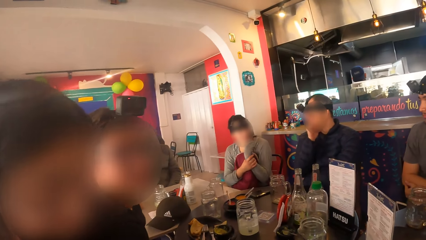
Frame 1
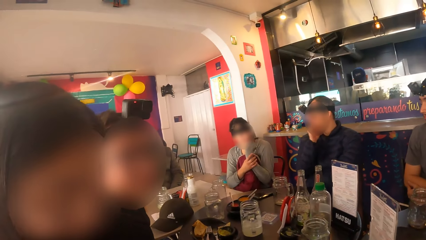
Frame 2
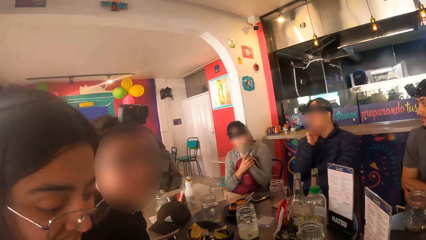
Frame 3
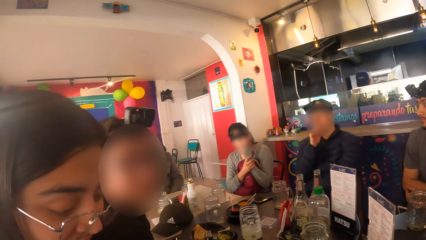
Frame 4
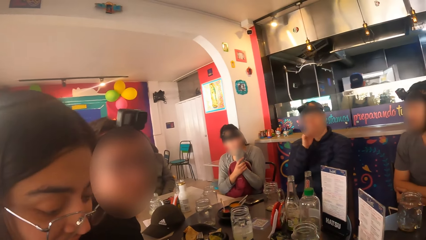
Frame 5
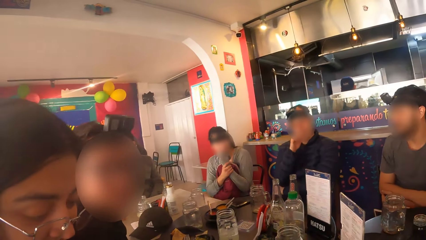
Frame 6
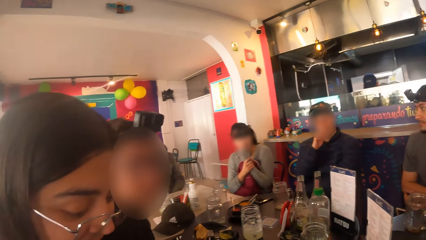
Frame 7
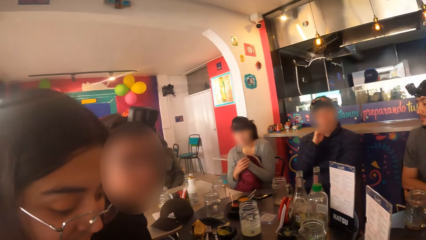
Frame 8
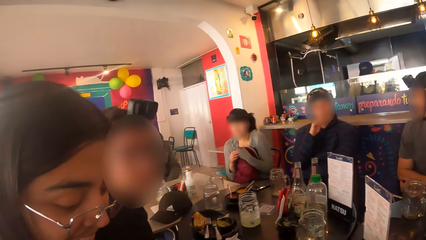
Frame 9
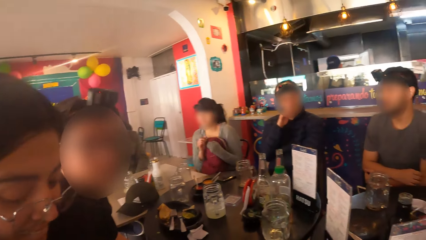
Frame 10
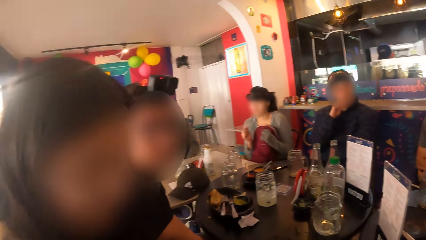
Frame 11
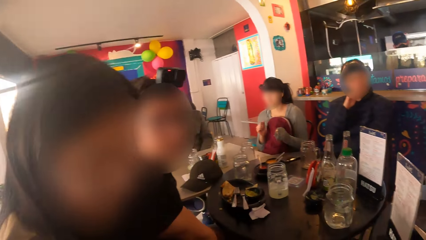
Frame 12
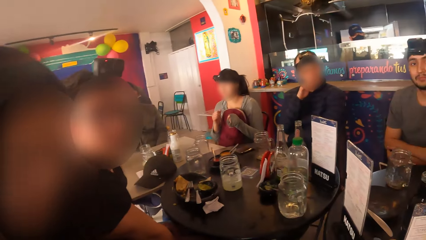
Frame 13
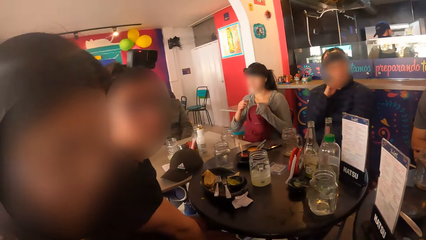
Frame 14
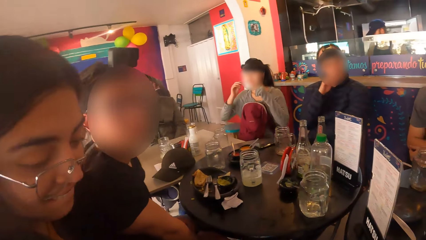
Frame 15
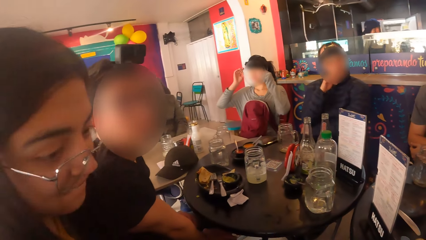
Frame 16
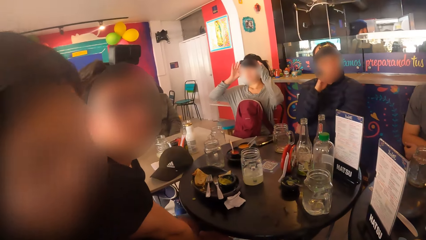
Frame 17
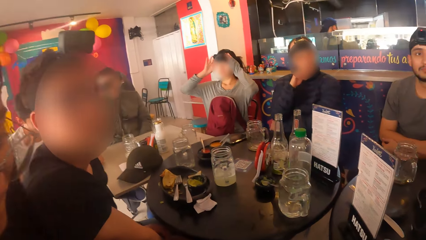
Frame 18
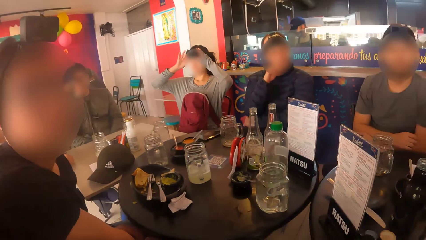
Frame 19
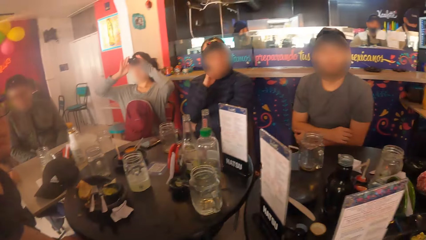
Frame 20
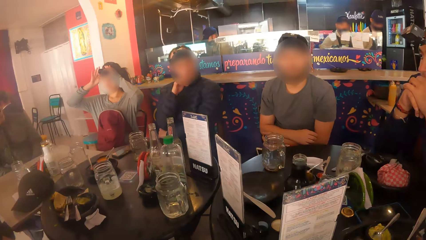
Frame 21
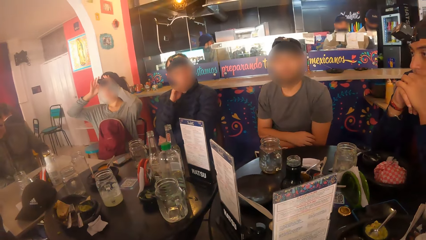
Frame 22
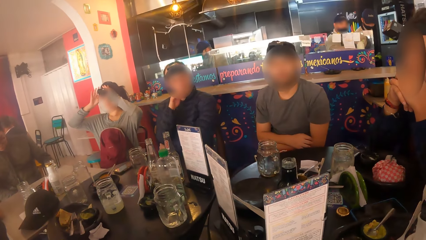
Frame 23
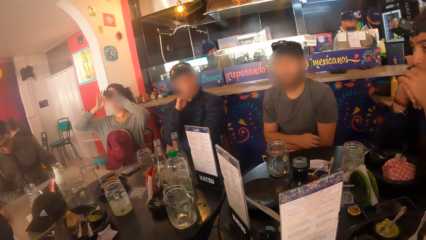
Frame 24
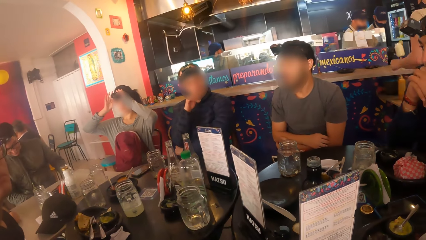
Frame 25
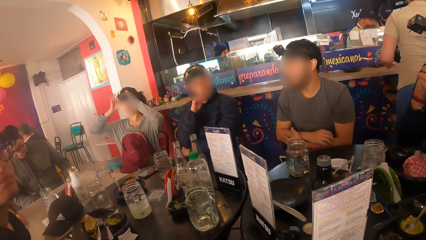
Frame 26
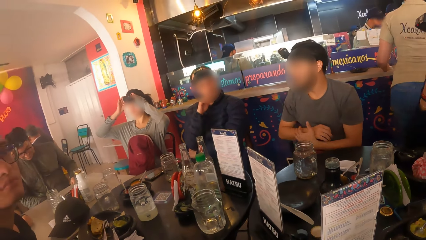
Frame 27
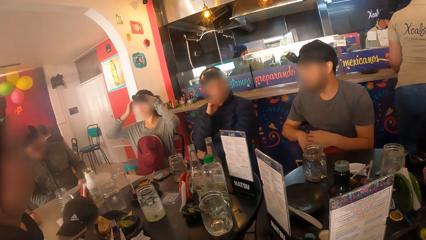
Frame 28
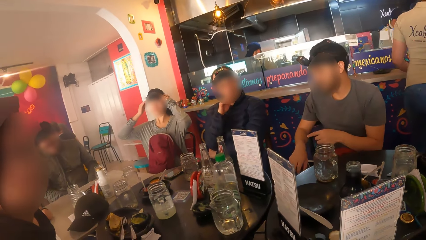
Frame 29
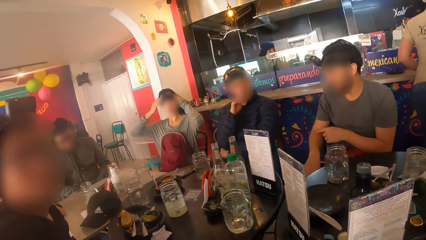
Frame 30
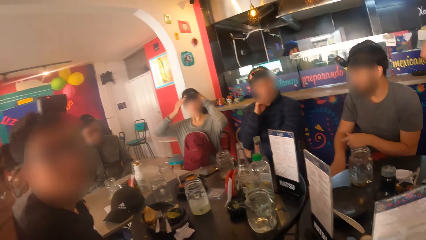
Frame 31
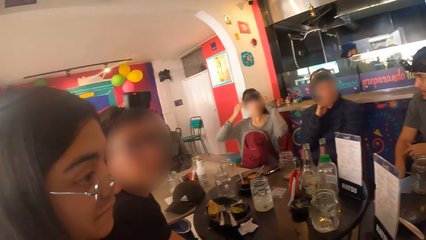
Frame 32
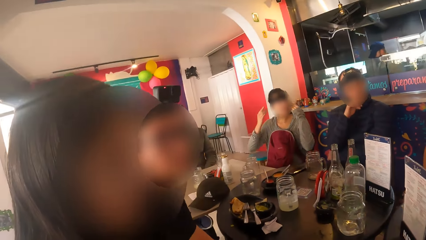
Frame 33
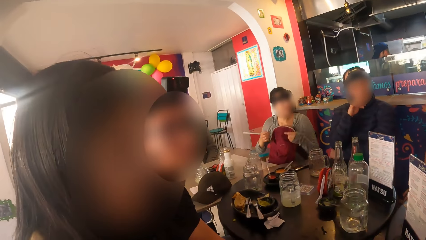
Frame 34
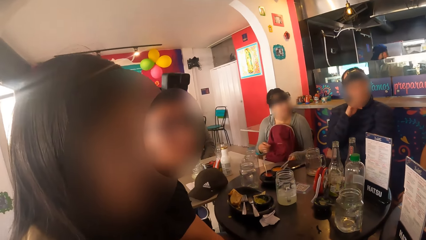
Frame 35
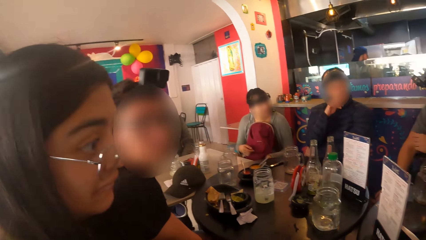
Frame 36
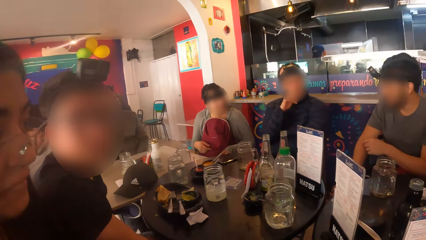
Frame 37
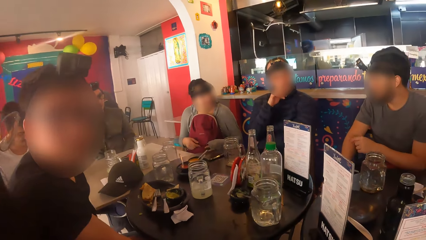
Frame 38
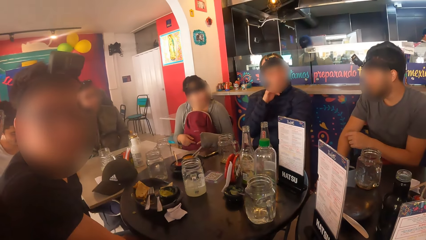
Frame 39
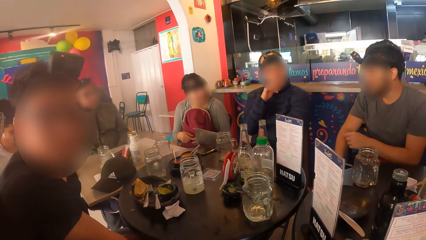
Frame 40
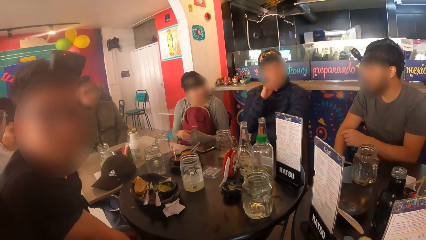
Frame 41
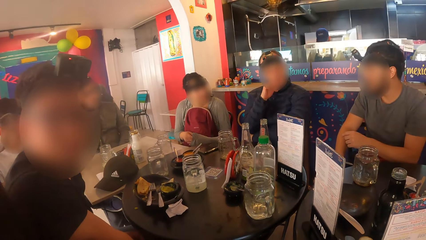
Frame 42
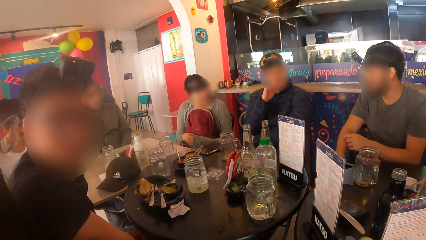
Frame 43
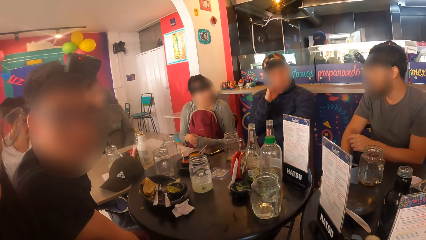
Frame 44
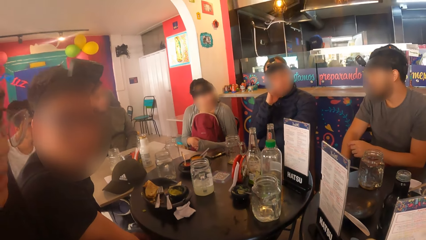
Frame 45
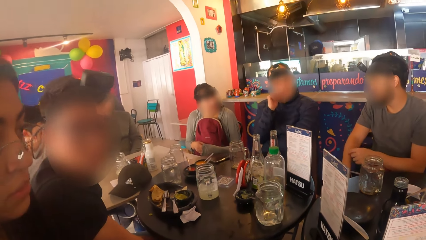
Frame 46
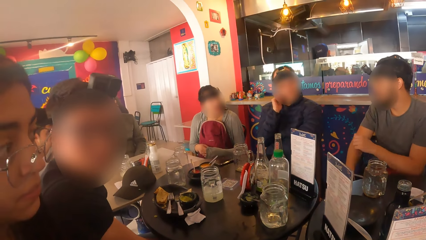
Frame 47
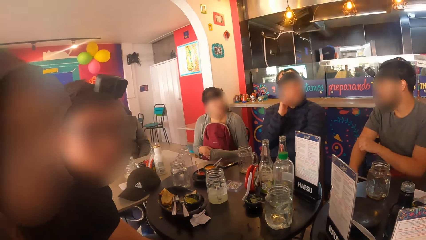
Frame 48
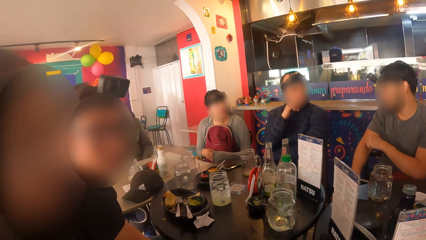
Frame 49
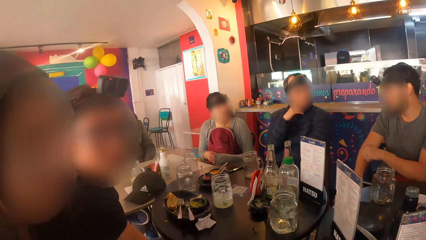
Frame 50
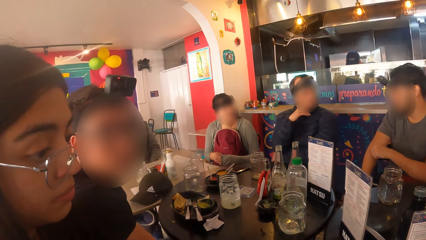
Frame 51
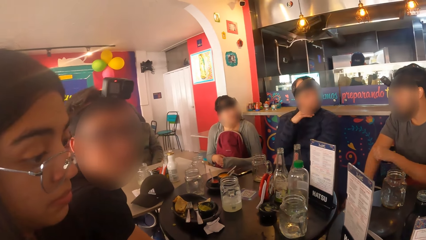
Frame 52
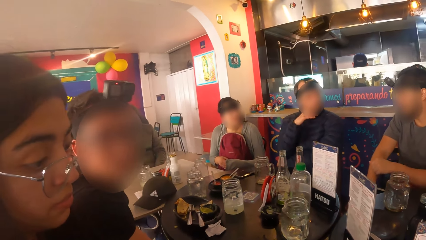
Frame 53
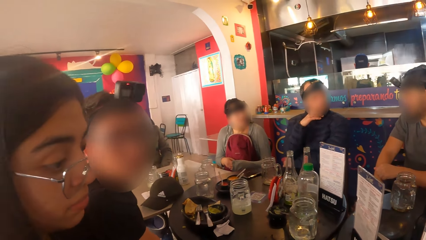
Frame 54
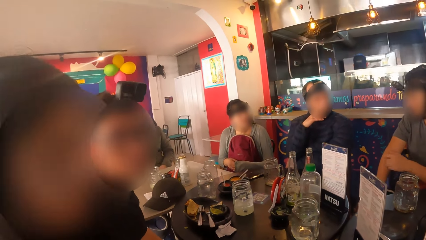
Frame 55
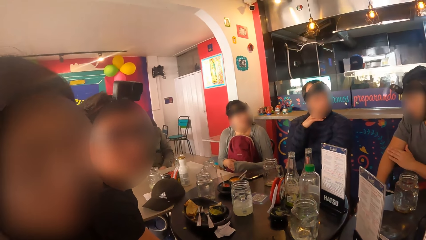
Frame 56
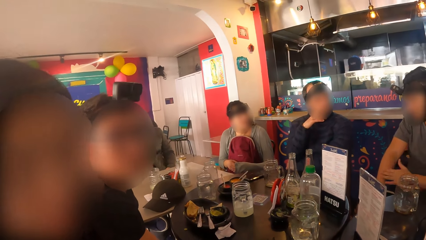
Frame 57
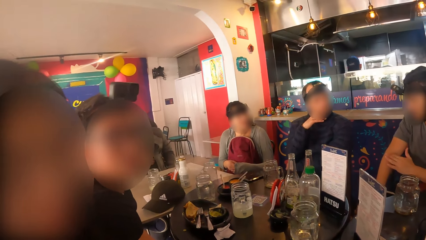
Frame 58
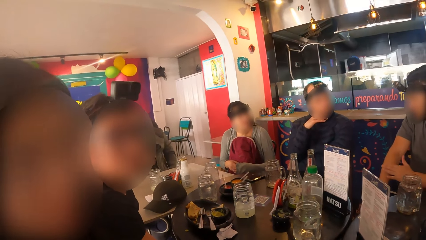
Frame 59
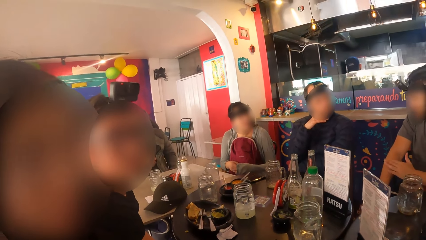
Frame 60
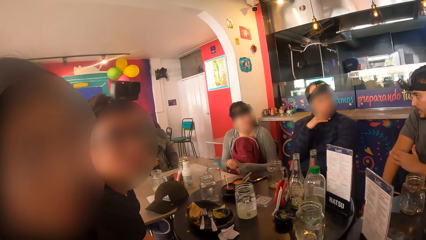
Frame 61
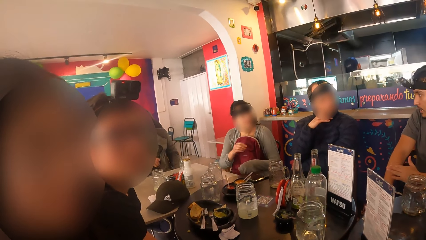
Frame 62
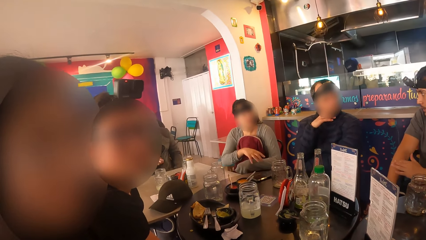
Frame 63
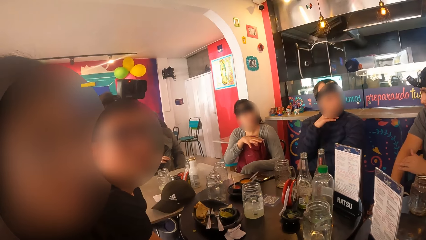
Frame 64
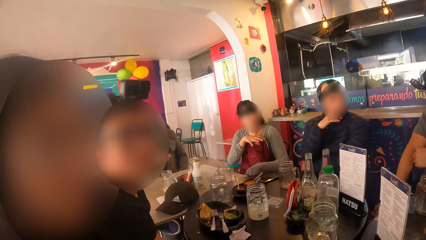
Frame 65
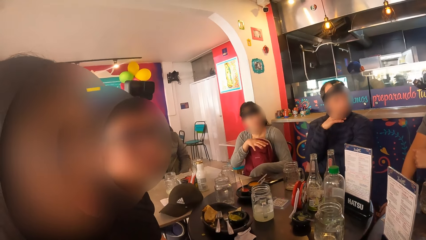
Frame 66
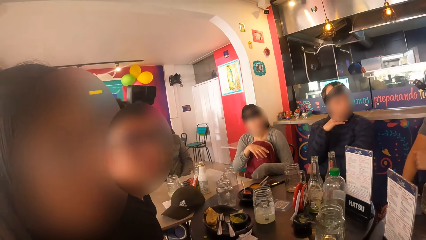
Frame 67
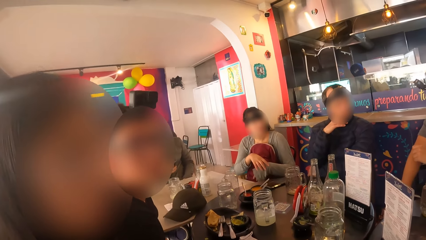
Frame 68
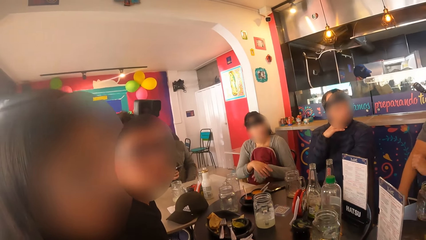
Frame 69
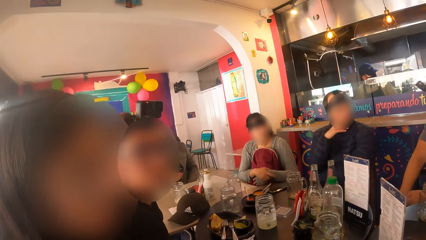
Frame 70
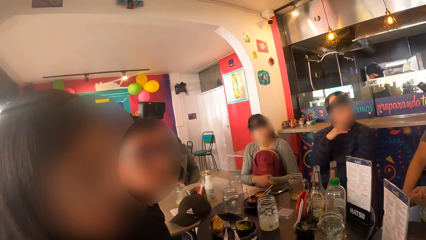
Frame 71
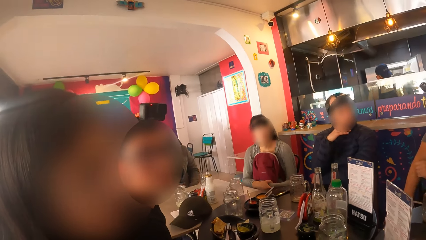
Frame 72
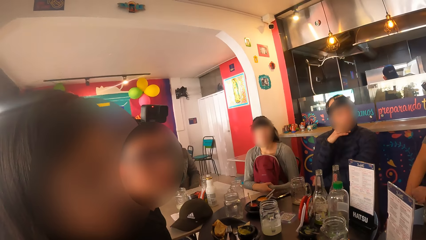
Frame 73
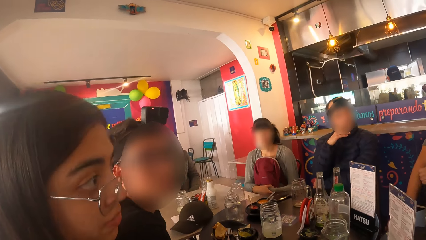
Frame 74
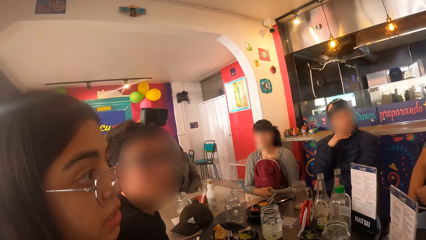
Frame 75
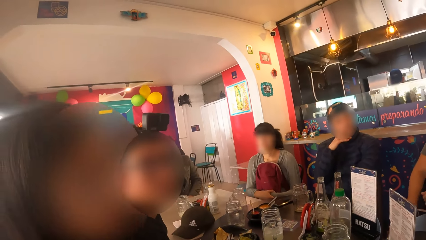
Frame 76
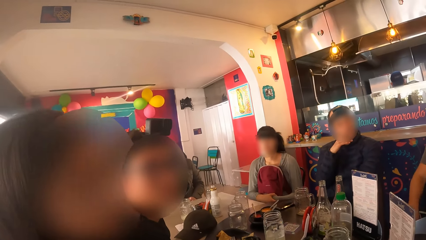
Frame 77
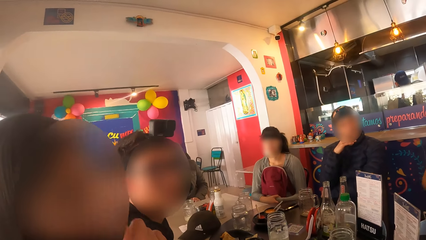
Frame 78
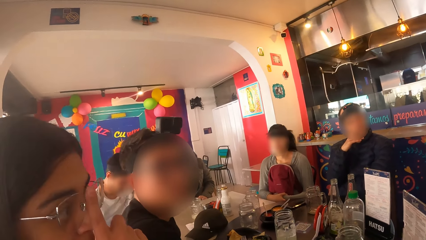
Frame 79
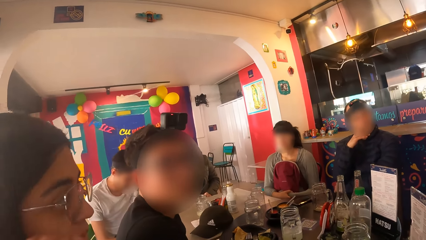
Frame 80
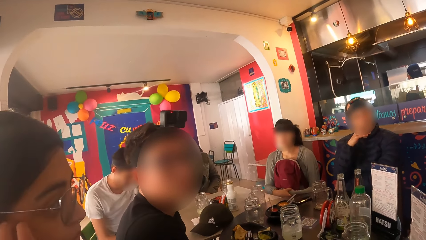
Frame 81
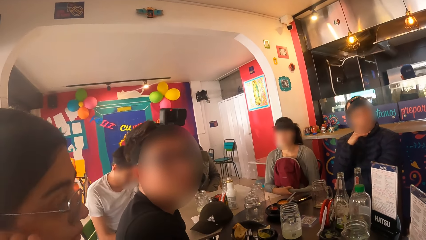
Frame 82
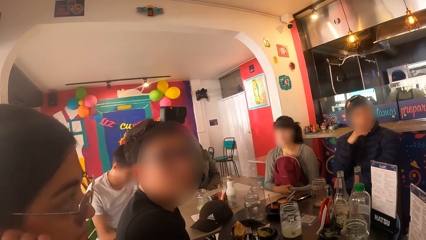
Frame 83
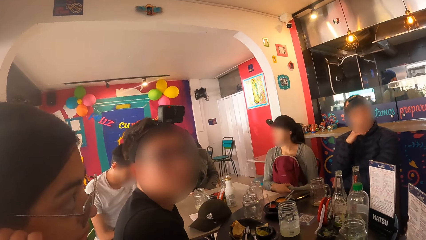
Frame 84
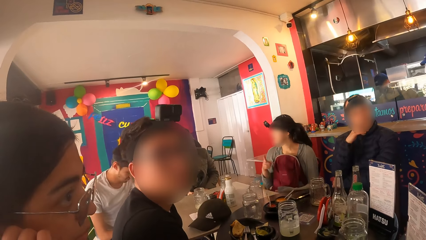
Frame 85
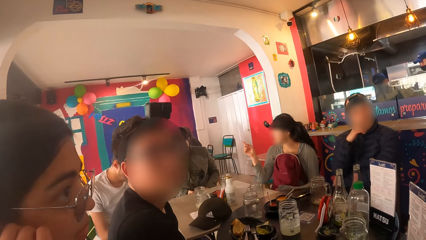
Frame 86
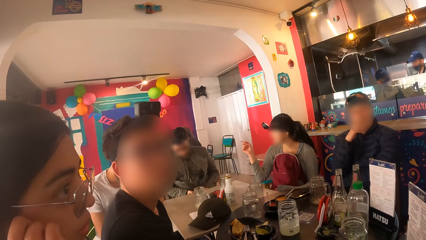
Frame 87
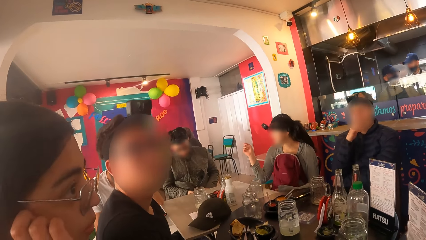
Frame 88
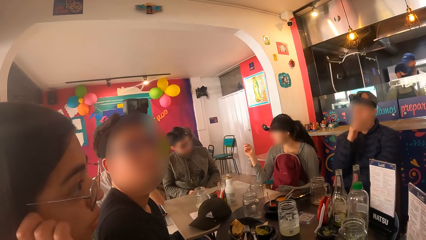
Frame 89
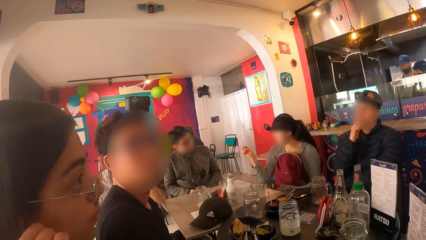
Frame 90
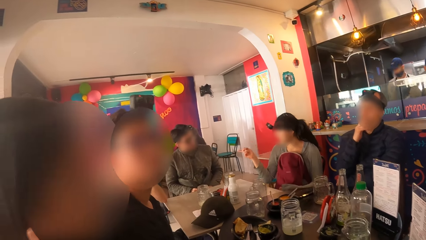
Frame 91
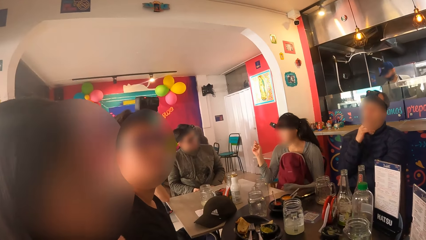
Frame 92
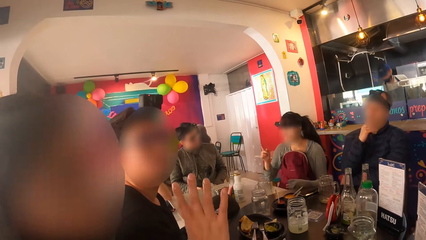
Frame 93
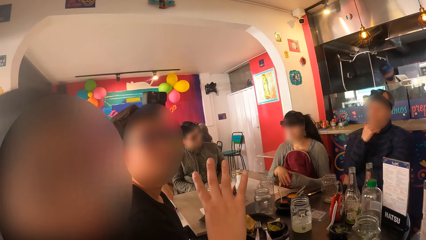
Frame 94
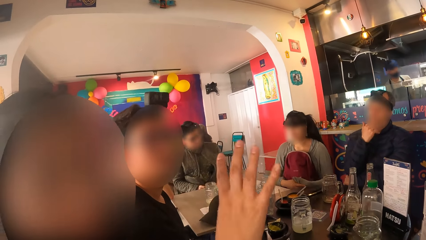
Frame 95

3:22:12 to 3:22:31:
A woman adjusts the camera on her head with both hands. Another woman adjusts the pair of glasses on her head with her right hand. She itches her ear with her right hand. The first woman interacts with a man.
